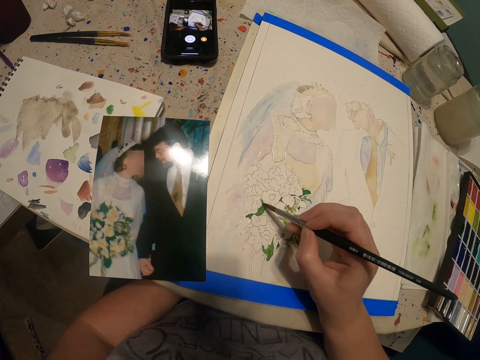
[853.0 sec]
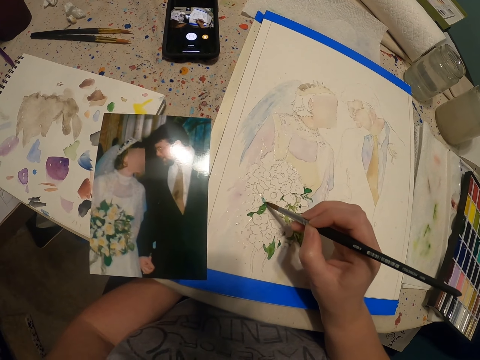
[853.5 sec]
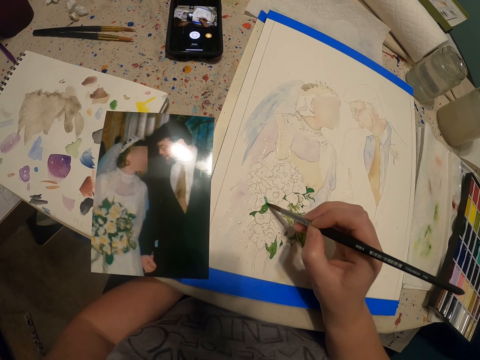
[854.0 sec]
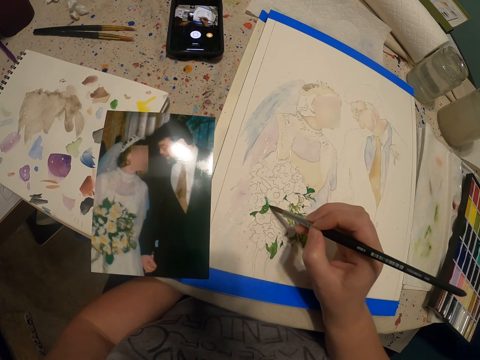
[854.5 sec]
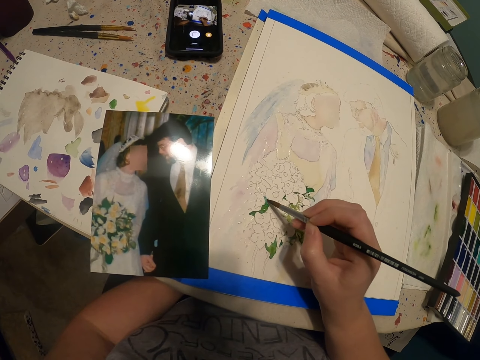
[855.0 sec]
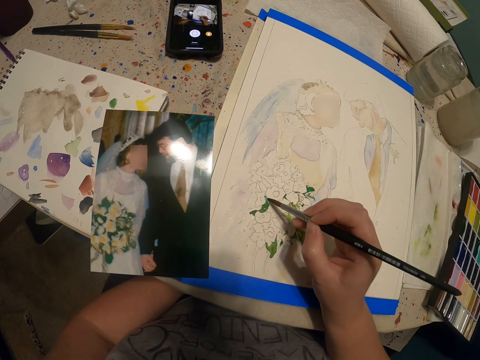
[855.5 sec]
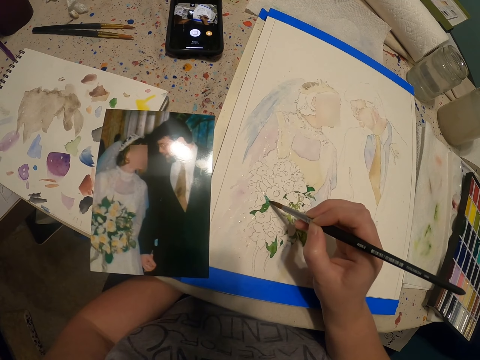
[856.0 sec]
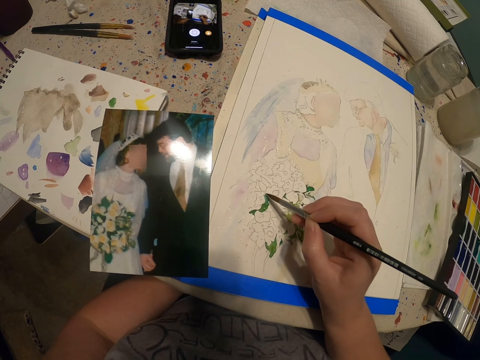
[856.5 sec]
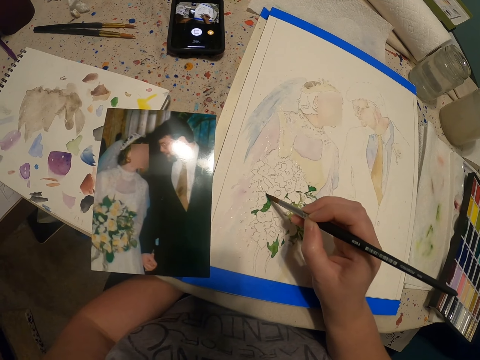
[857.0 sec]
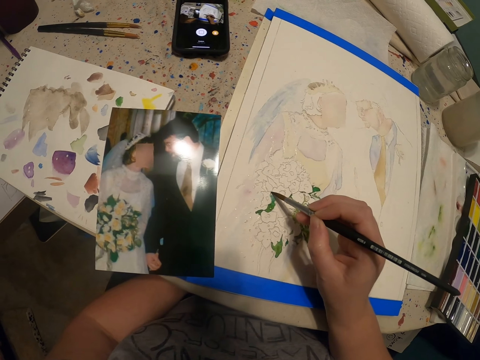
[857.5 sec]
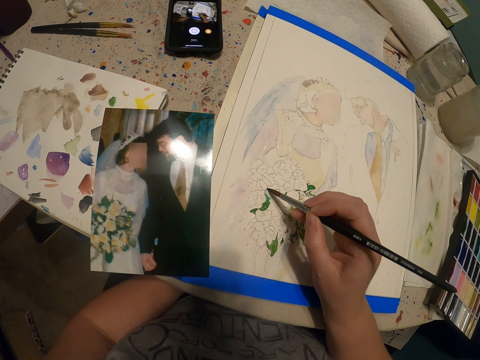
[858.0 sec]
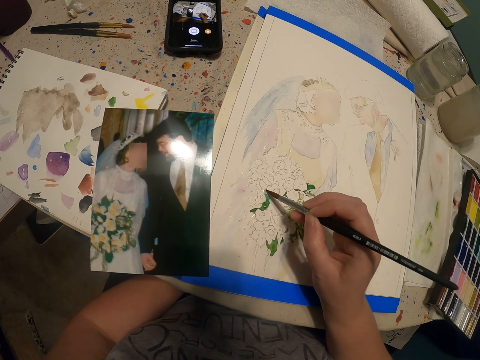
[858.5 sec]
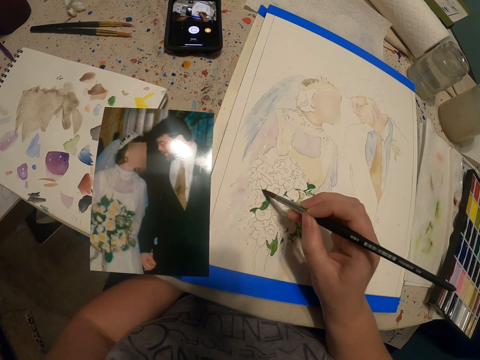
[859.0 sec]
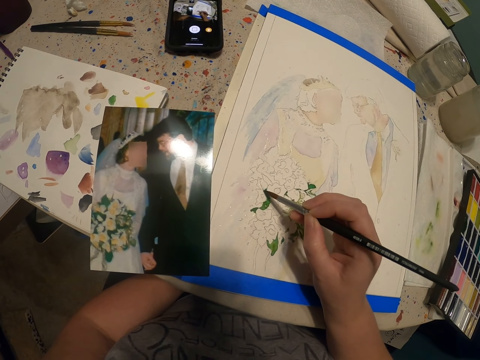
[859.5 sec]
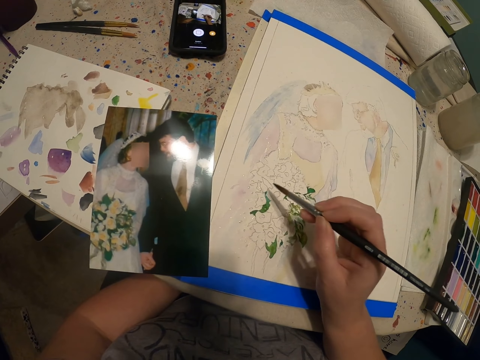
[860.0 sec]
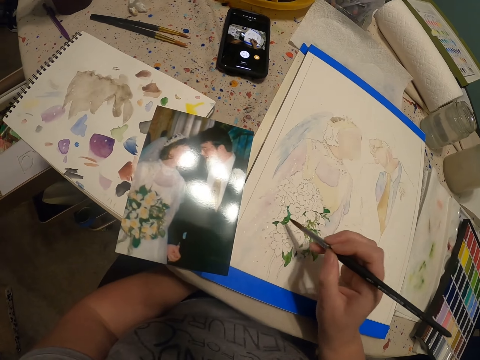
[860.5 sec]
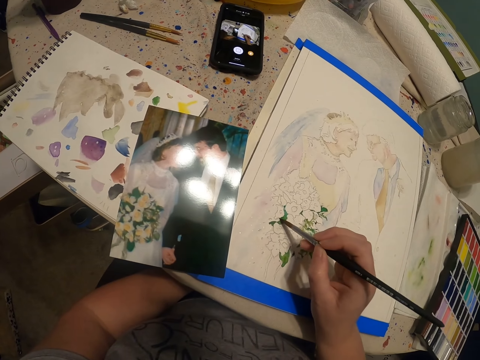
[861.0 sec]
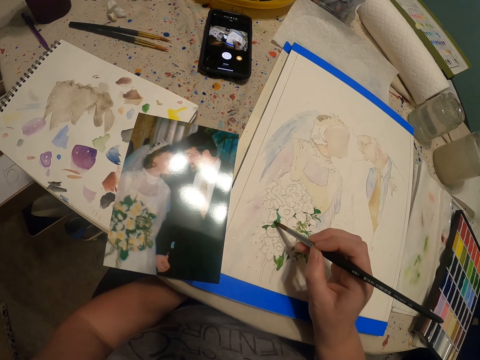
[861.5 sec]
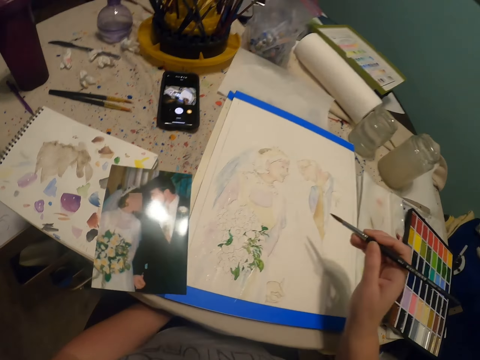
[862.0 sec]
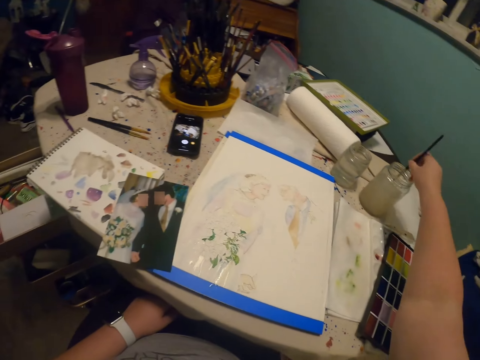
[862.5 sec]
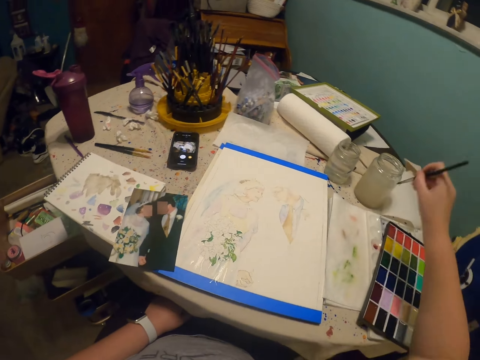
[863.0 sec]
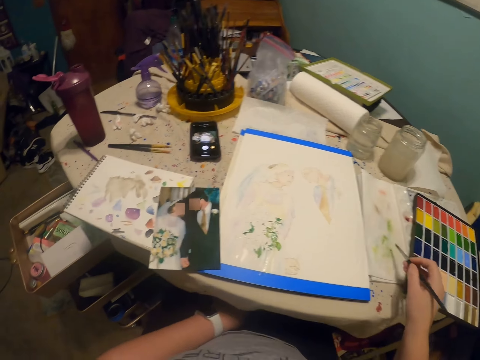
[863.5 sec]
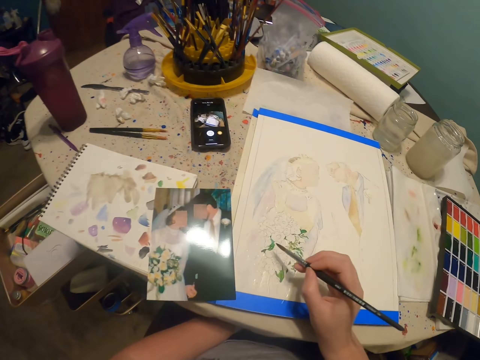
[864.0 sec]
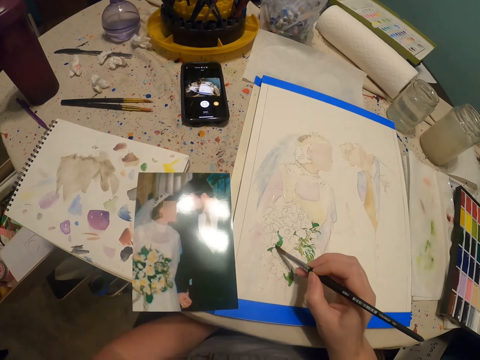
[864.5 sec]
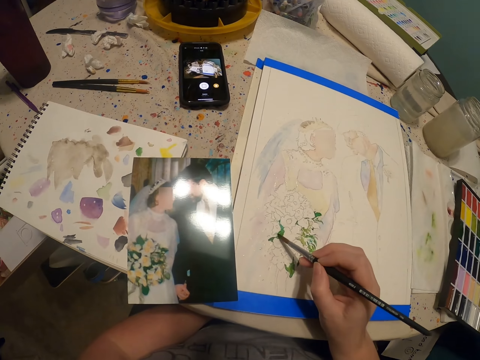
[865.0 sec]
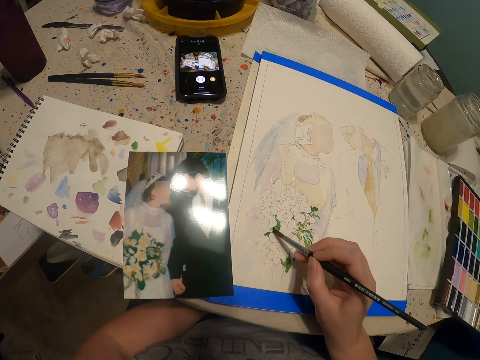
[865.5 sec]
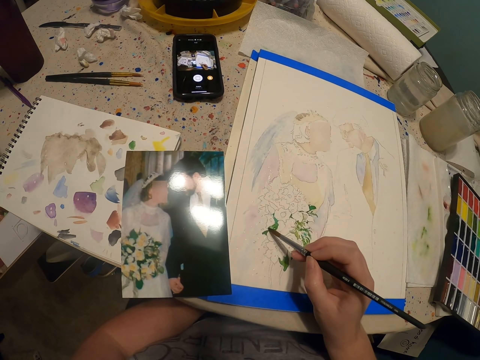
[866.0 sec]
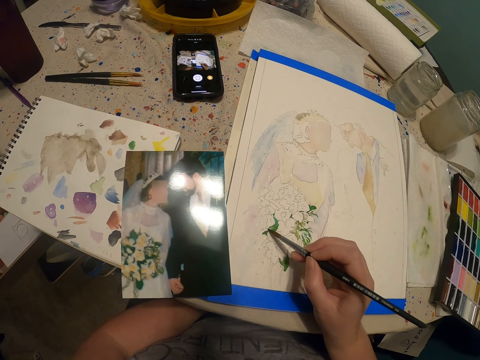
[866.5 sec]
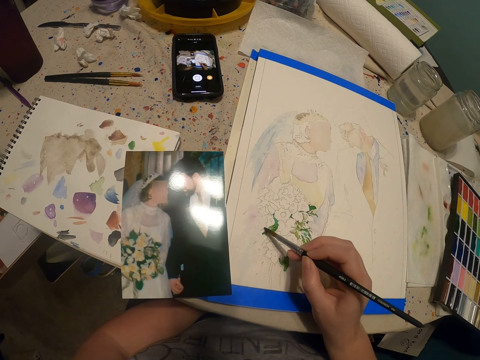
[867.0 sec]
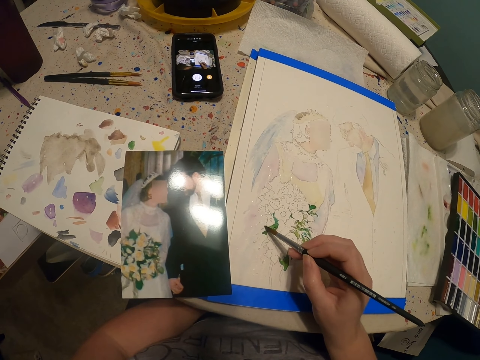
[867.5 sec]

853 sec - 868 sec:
The camera wearer paints the drawing with the paint brush. They dip the paint brush in a glass of water or the bottle of paint. They paint the drawing with the paint brush.

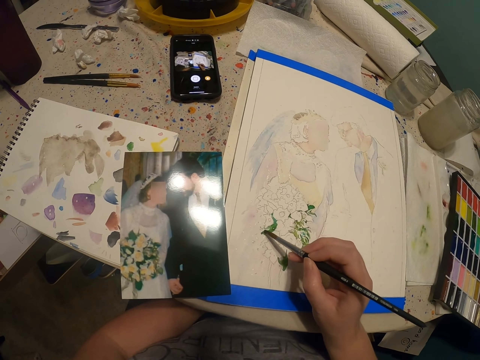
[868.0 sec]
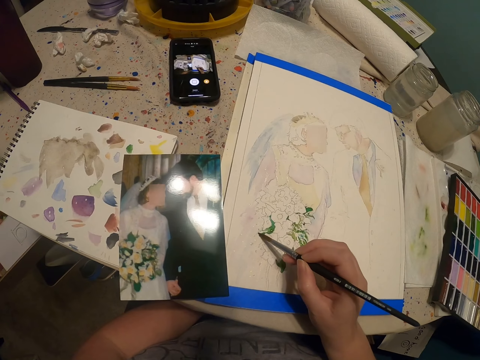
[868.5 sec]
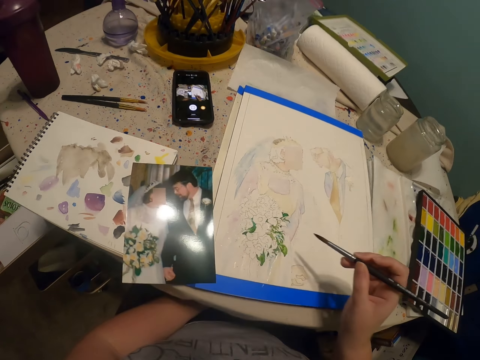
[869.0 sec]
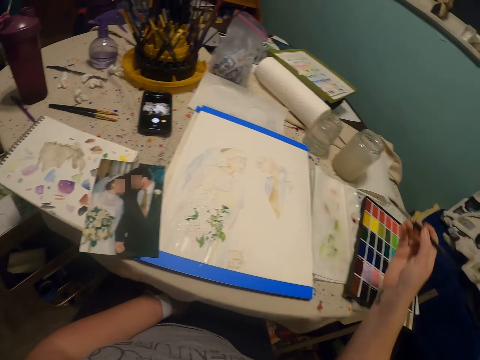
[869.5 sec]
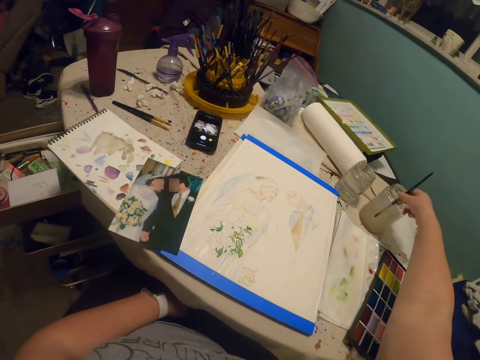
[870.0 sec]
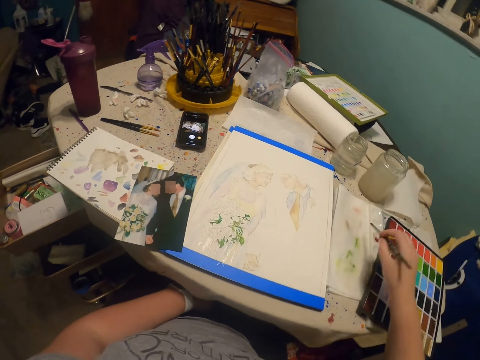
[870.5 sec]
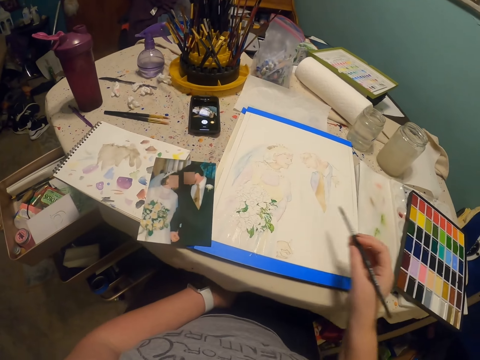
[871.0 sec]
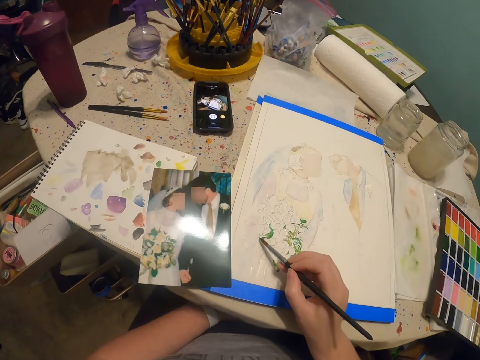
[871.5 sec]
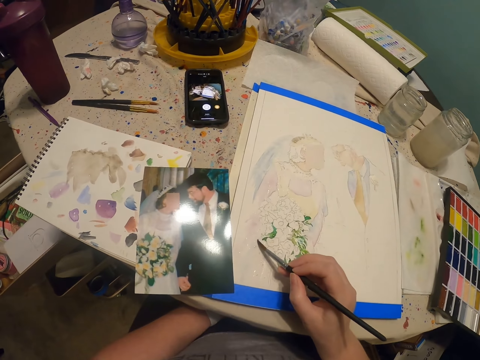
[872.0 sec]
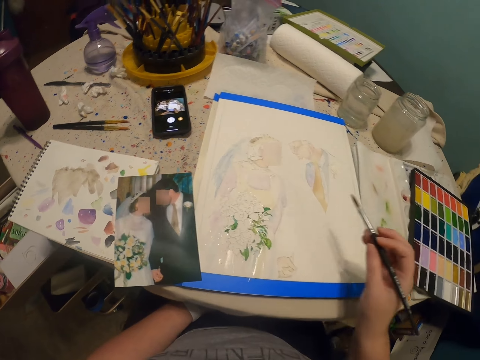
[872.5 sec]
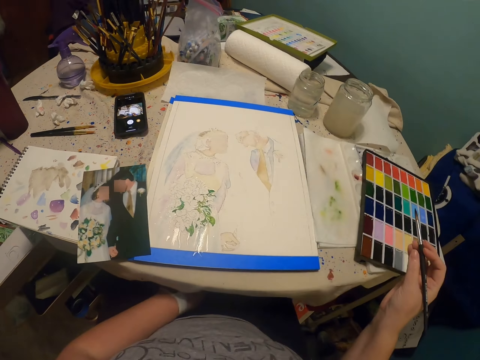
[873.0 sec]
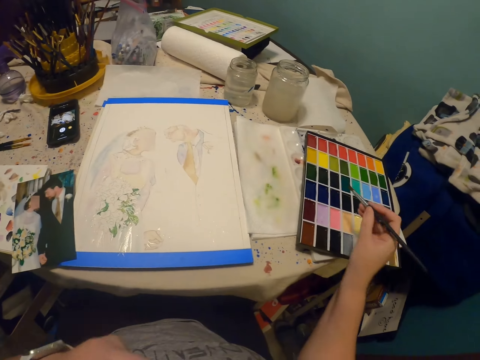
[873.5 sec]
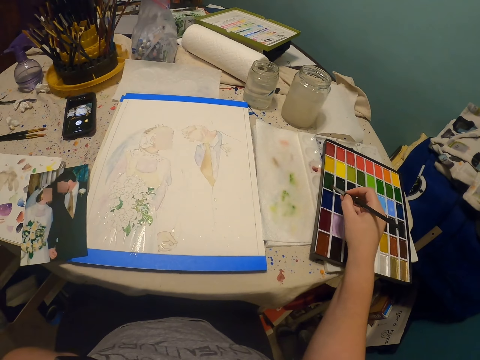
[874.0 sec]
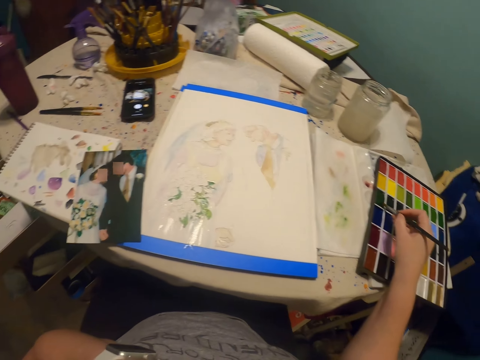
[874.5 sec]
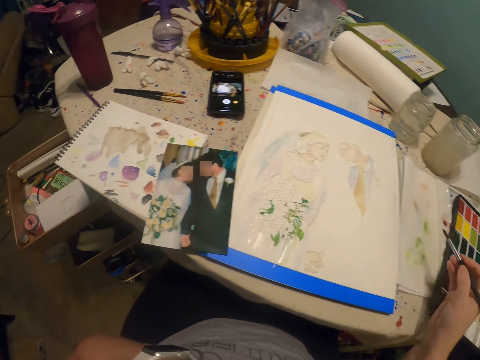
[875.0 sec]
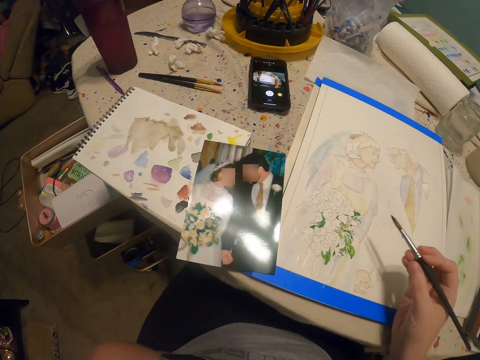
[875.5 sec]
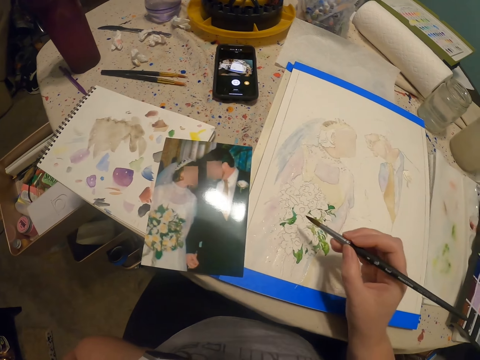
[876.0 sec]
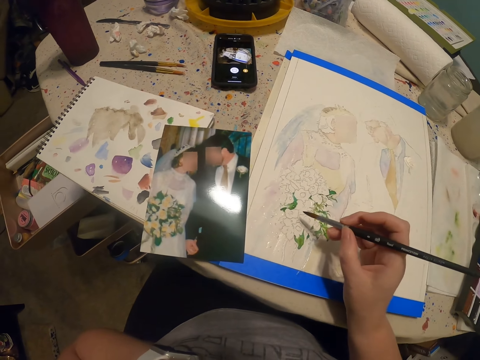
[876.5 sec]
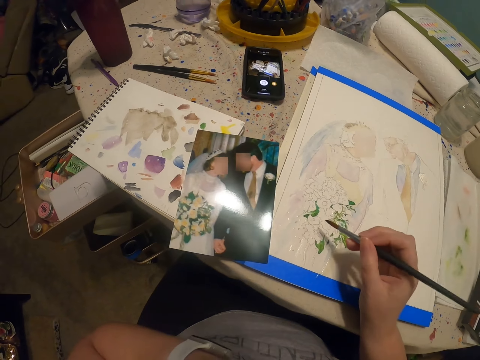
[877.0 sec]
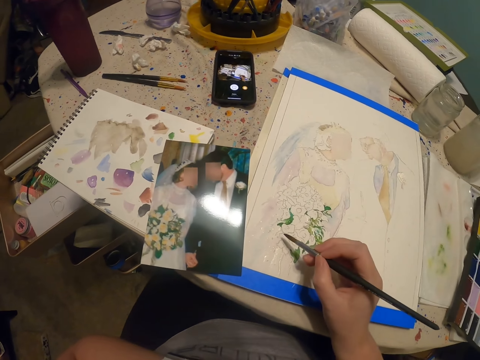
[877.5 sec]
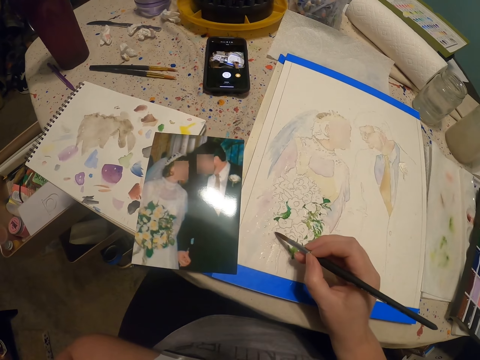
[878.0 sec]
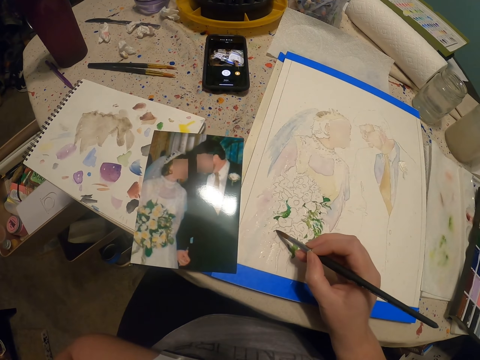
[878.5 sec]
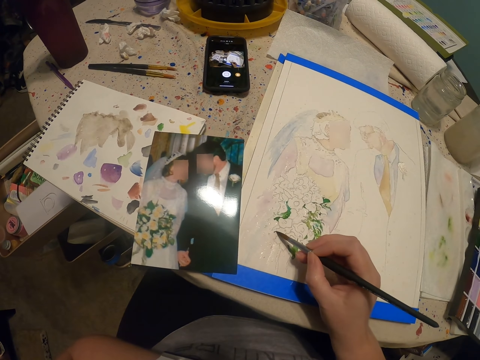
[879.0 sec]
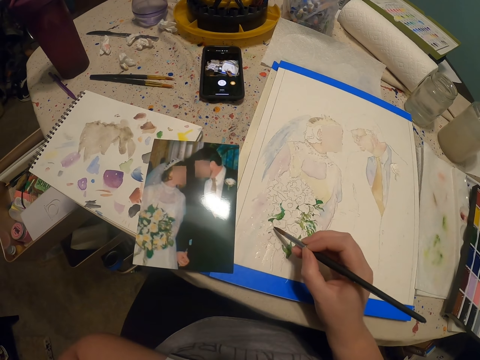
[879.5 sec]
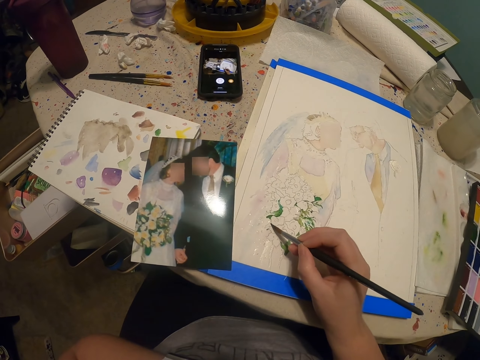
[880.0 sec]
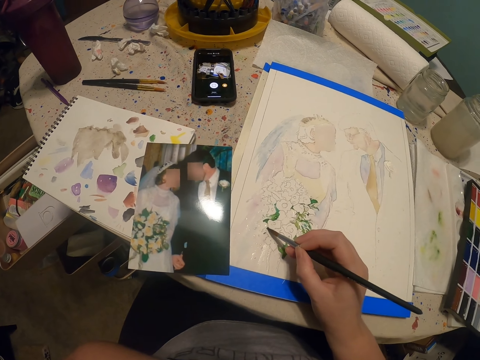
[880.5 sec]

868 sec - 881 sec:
The camera wearer dips the paint brush in a glass of water. They continue to paint the art. They rub the paint palette with the paint brush. They put the paint brush in the paint palette. They paint the drawing with the paint brush.
